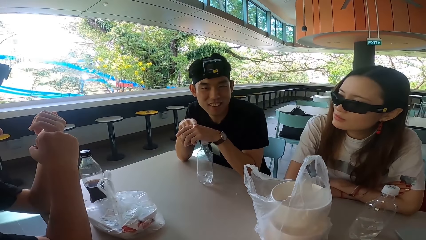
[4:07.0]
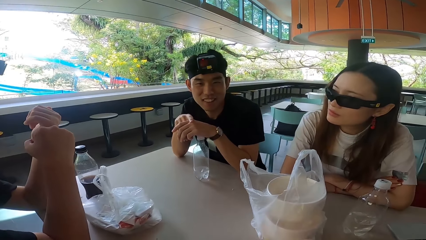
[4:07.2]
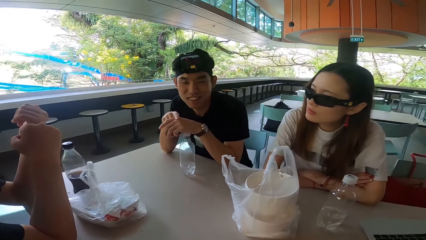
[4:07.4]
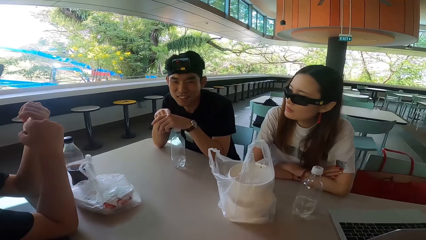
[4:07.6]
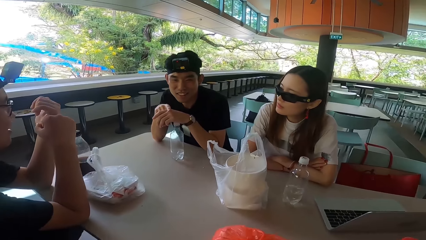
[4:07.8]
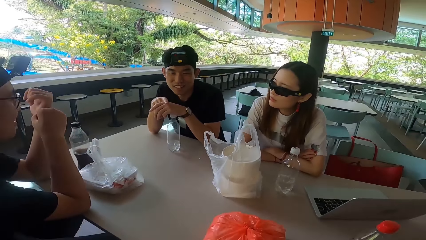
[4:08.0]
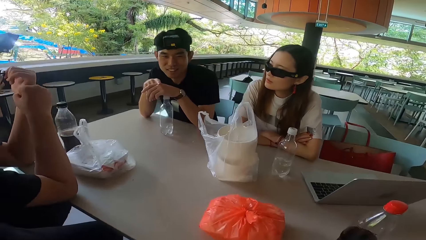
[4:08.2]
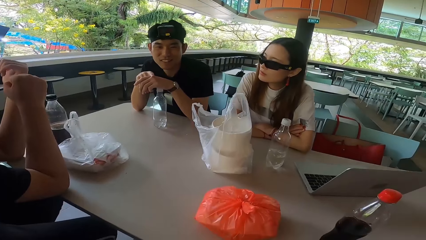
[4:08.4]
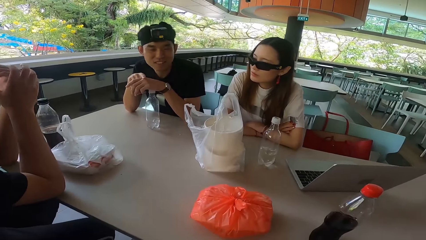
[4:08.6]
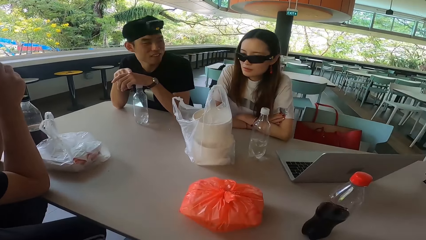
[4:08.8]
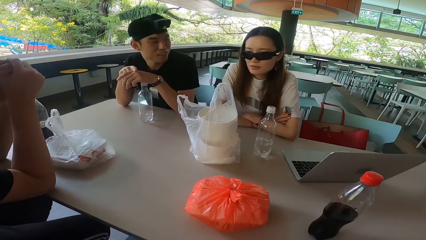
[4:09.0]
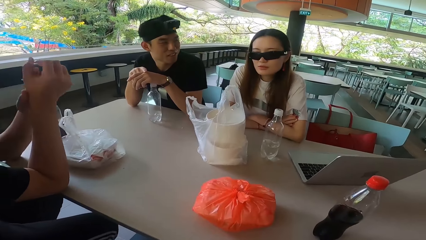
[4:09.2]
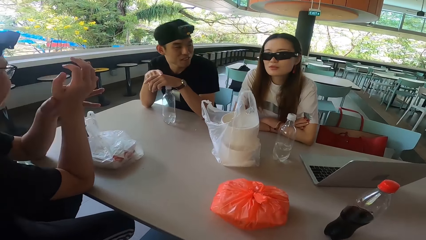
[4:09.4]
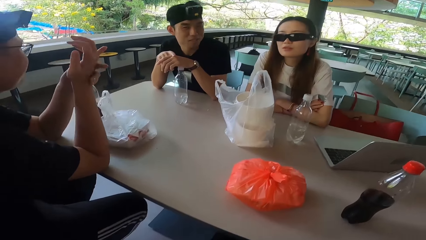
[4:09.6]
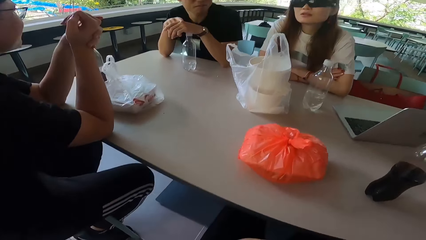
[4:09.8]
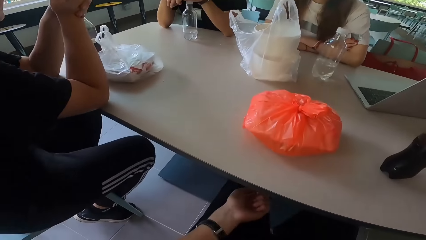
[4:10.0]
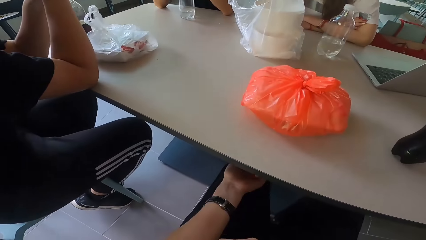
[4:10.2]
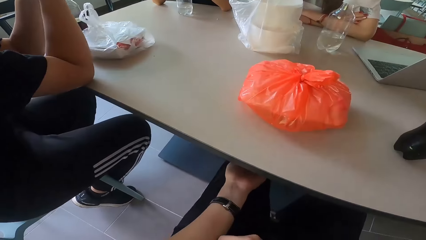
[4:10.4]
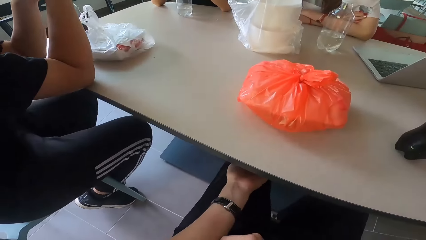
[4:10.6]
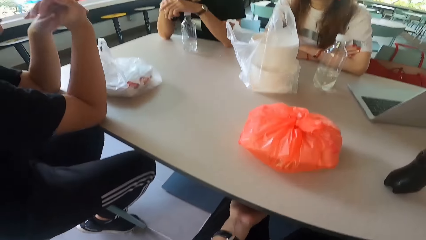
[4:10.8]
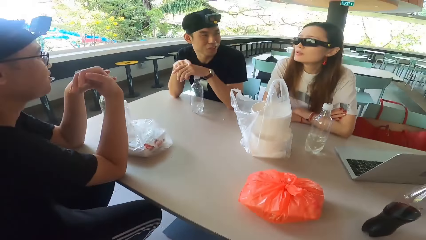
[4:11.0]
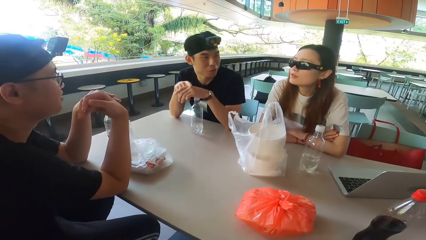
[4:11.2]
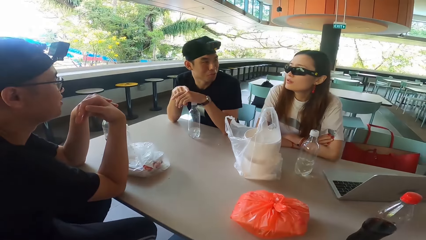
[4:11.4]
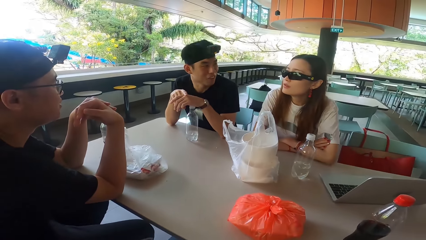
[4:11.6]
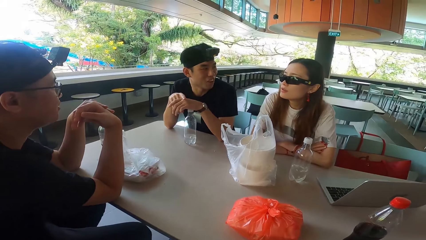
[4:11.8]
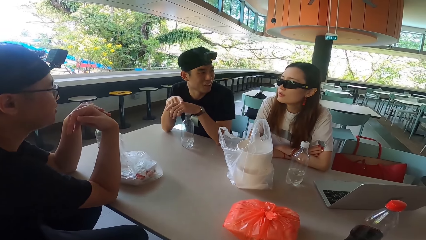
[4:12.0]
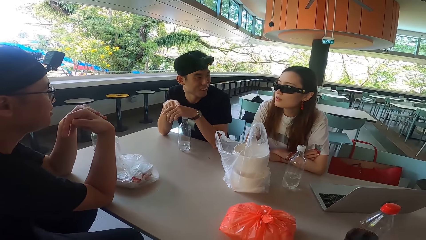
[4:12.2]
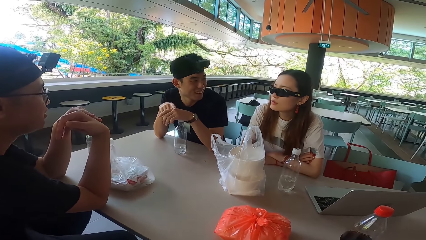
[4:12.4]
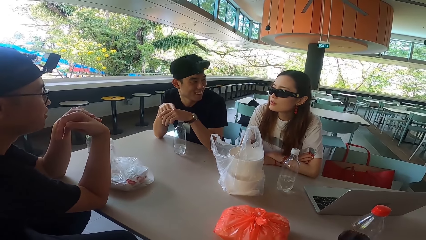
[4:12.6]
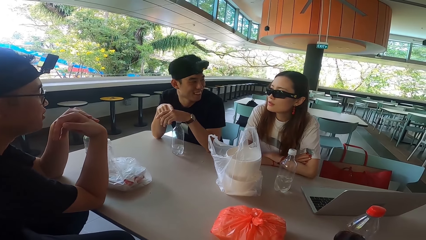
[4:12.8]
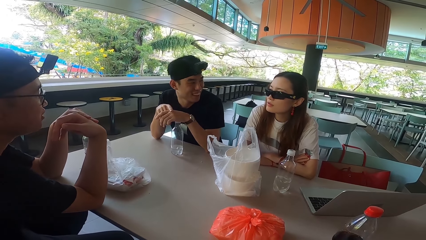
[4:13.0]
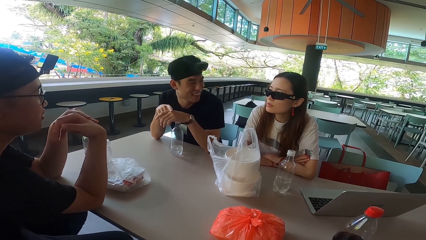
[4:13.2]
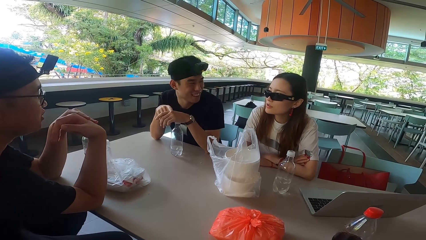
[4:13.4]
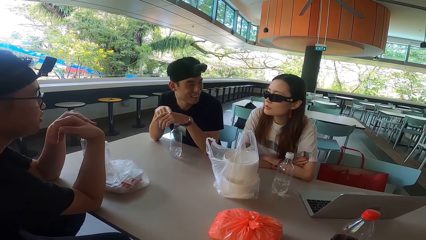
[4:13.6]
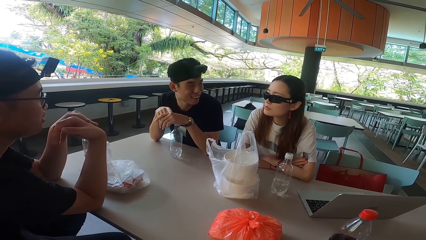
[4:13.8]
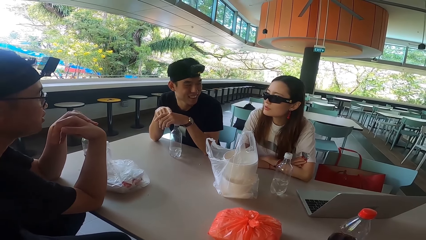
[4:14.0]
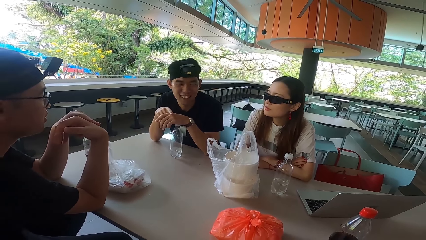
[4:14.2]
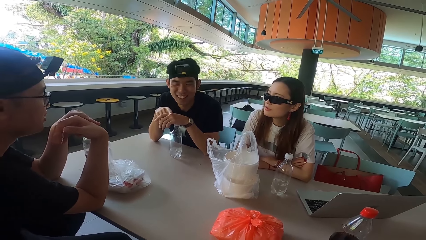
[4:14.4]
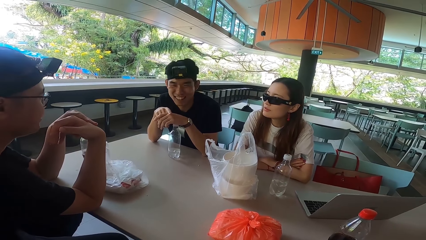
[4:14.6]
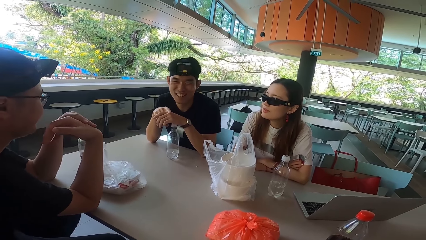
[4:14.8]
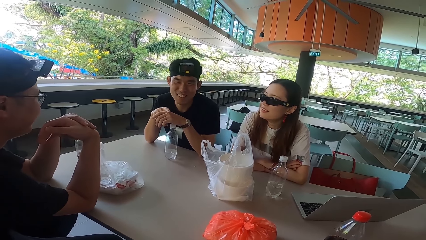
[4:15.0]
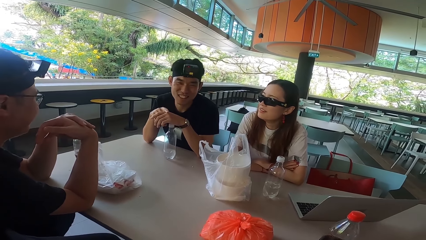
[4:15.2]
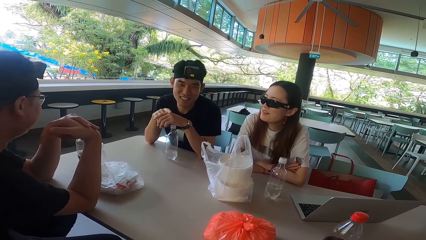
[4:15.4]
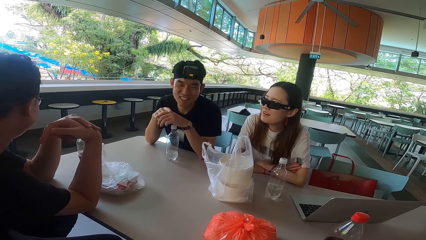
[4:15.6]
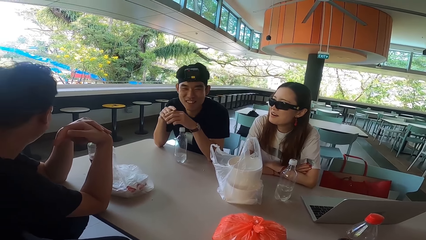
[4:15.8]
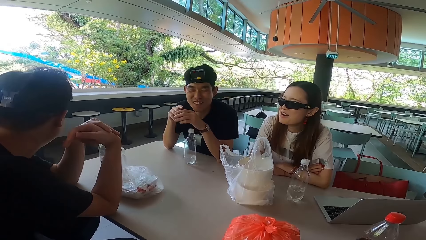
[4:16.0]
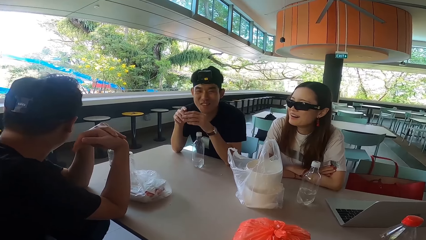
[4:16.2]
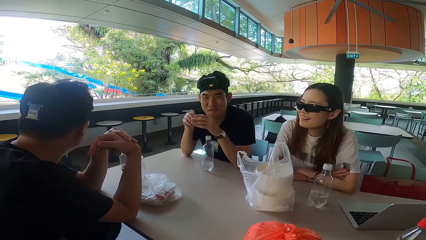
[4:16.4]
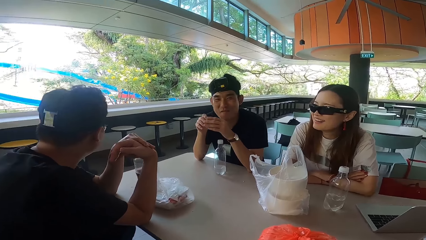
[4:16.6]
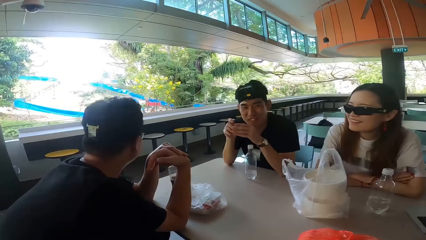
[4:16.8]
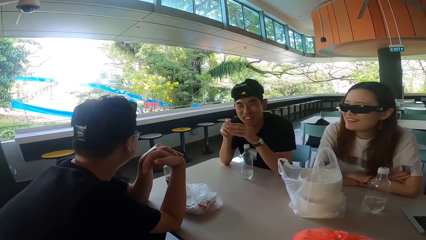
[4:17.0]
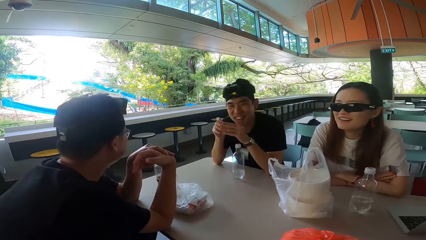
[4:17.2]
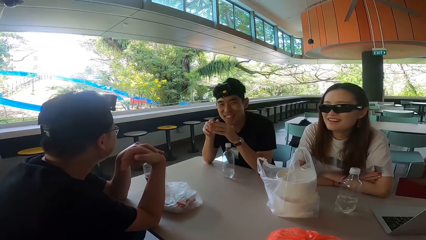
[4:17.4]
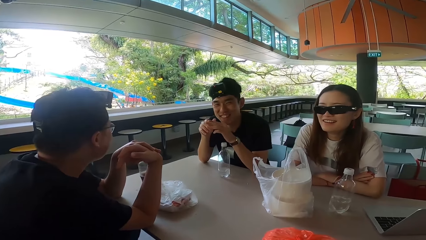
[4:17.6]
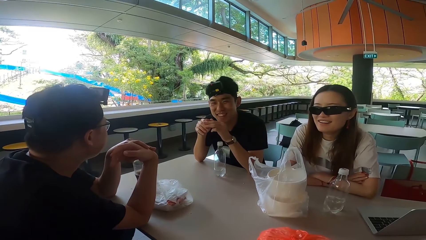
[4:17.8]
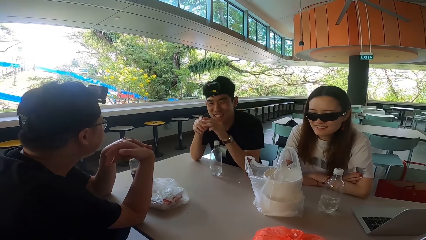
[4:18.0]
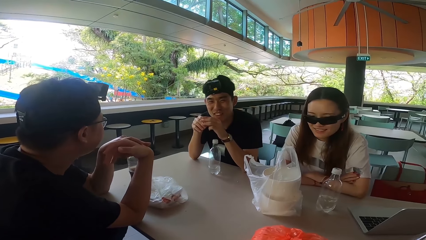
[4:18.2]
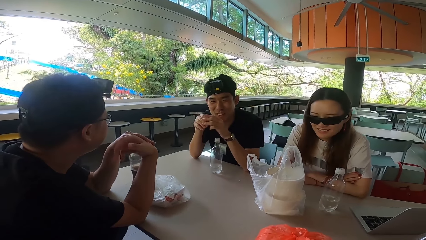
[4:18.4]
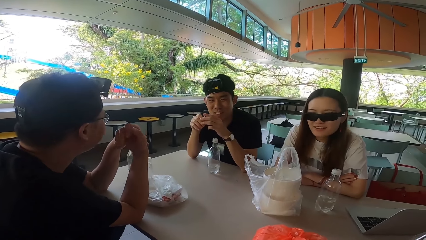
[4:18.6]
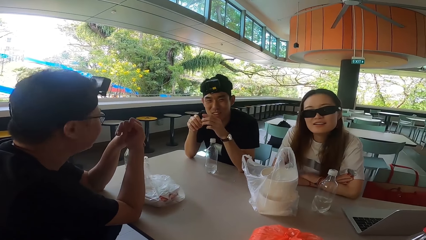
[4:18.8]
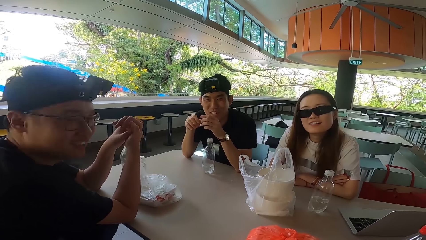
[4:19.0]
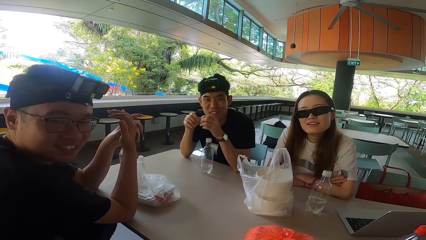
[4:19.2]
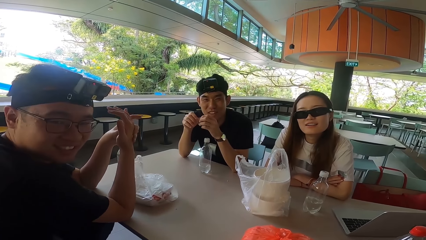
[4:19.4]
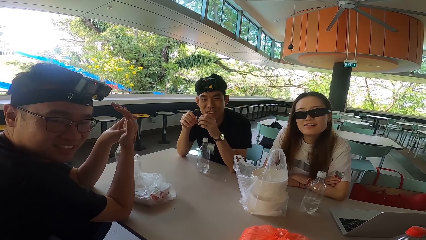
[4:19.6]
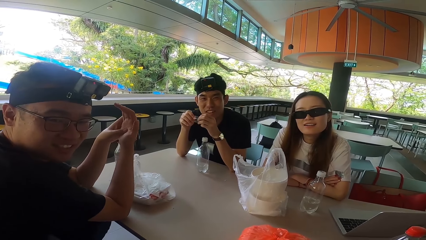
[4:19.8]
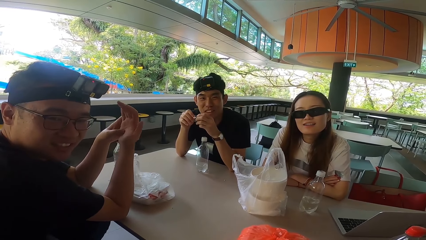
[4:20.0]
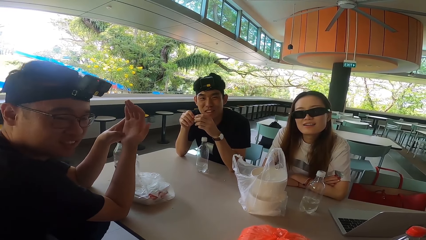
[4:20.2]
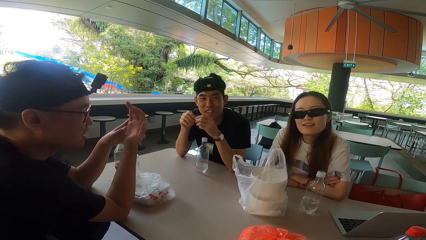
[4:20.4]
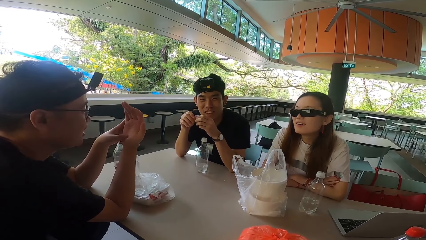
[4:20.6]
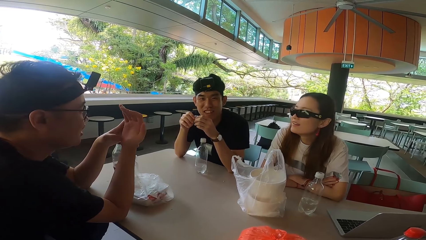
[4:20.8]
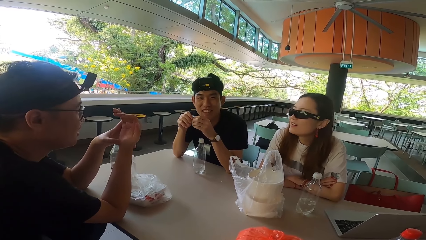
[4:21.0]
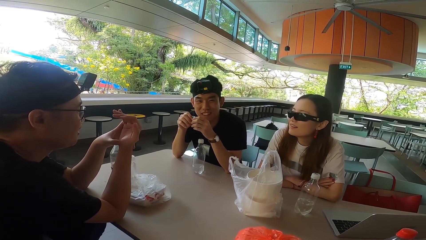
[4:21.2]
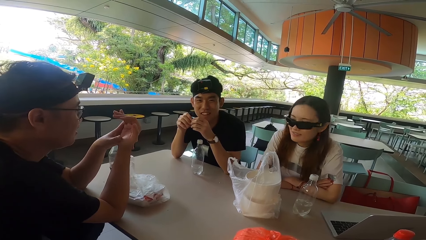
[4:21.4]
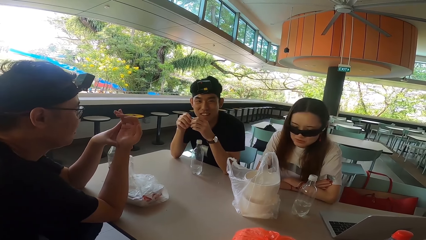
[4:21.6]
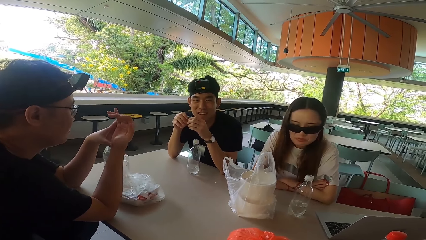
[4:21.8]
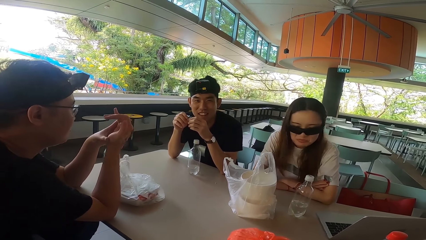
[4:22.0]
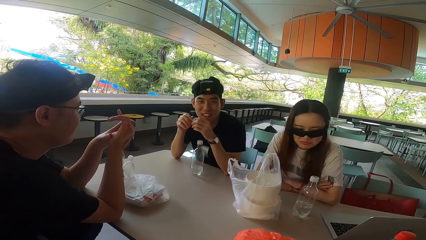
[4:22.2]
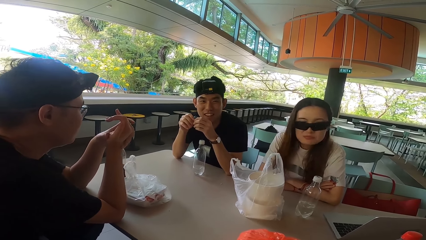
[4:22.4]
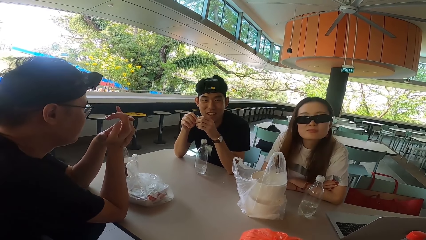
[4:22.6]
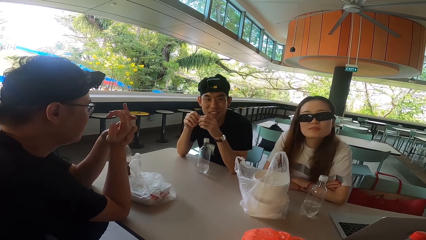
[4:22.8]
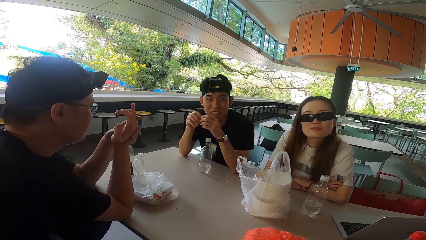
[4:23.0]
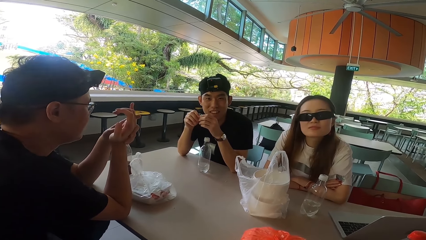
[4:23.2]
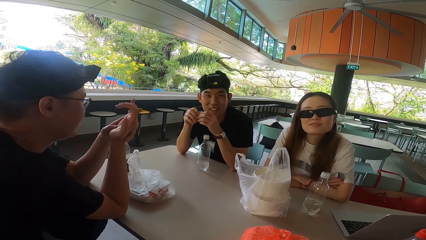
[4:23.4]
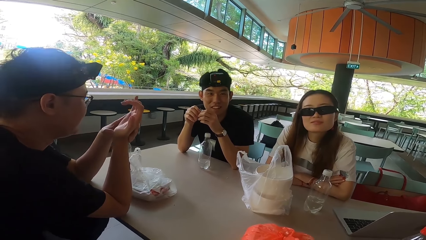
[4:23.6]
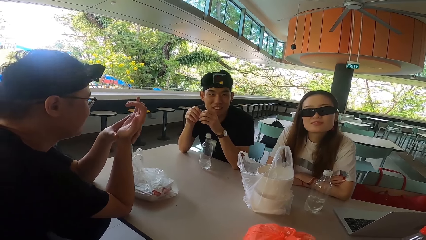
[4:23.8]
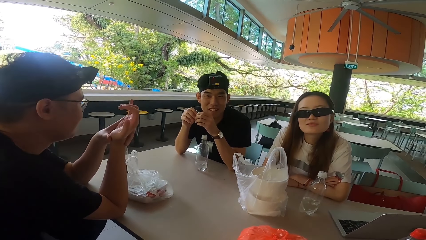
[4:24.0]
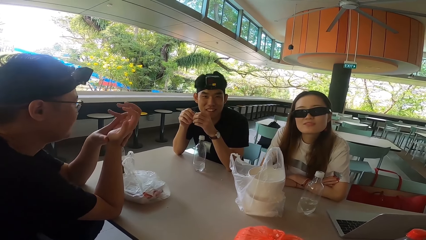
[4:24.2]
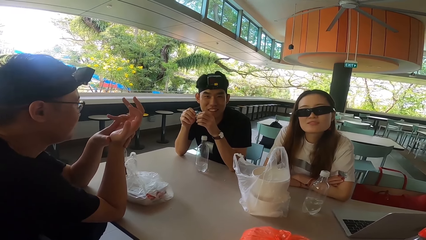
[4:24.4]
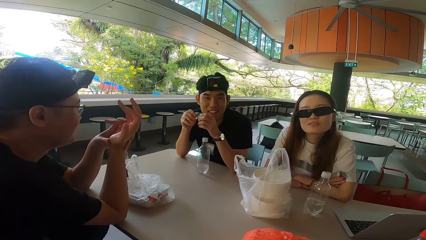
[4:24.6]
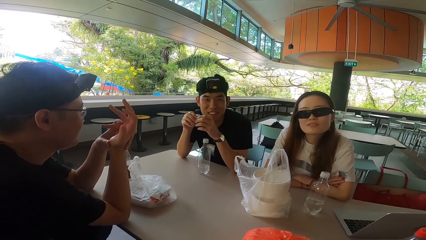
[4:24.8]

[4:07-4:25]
A man turns forward. Another man moves his hands. A lady turns forward. The first man turns left. The camera wearer holds under the table. The lady turns right. The first man talks to the lady. The lady talks to the first man. The first man turns forward. The lady talks to the other man. The first man laughs. The other man laughs. The other man turns left. The lady laughs. The first man shakes his head. The lady turns forward. The other man turns right. The first man moves his finger. The other man rubs his hands. The other man scratches his hand. The lady turns right, looks down and raises her head.
